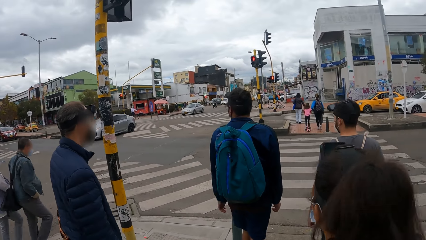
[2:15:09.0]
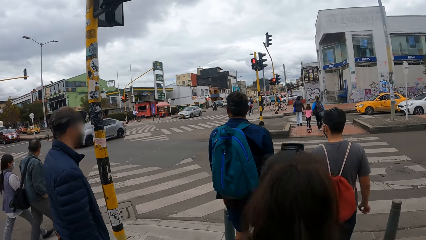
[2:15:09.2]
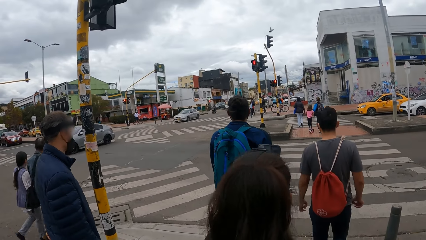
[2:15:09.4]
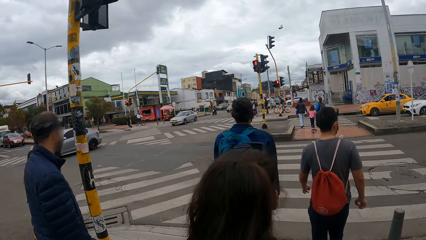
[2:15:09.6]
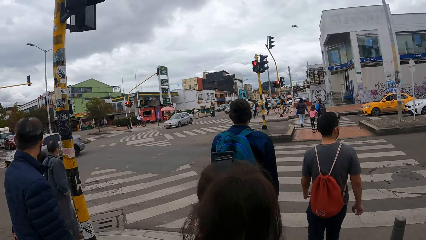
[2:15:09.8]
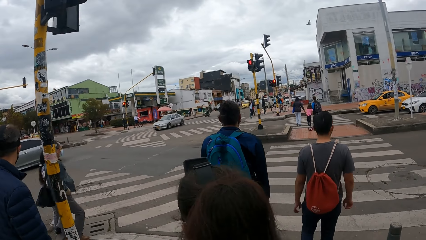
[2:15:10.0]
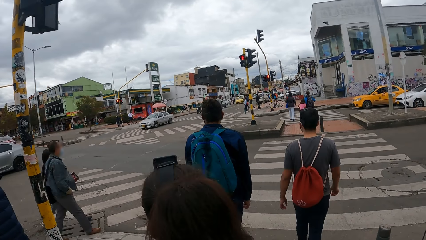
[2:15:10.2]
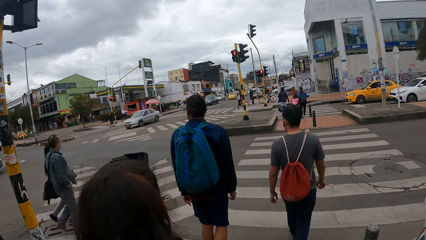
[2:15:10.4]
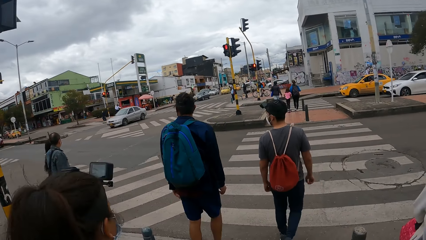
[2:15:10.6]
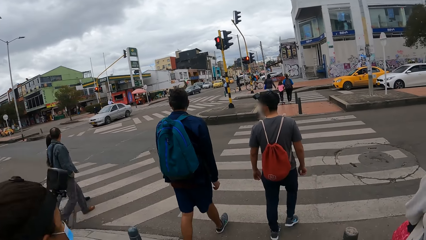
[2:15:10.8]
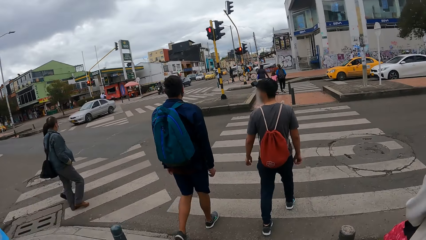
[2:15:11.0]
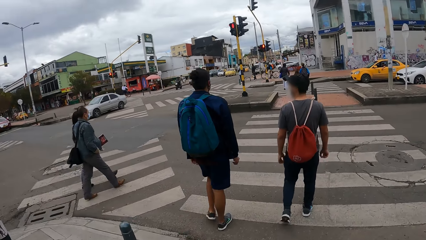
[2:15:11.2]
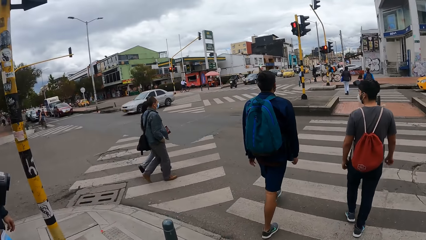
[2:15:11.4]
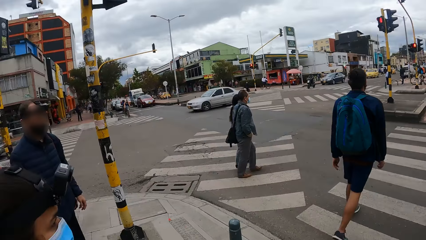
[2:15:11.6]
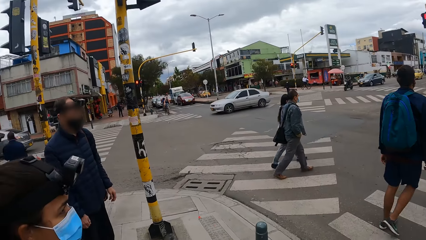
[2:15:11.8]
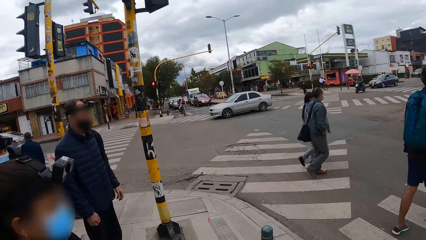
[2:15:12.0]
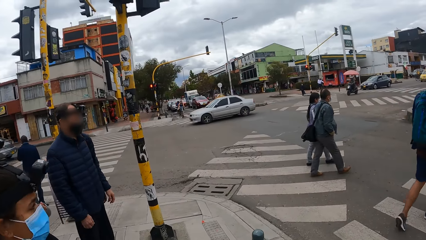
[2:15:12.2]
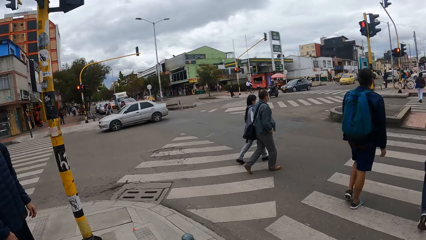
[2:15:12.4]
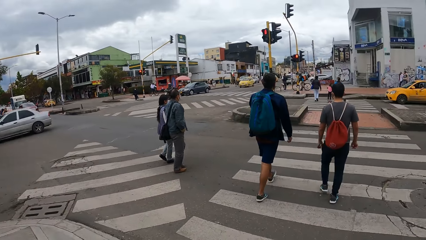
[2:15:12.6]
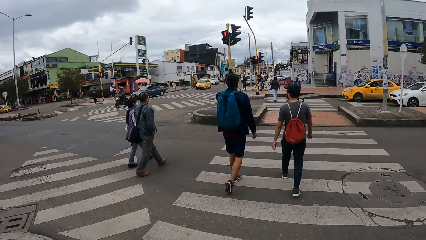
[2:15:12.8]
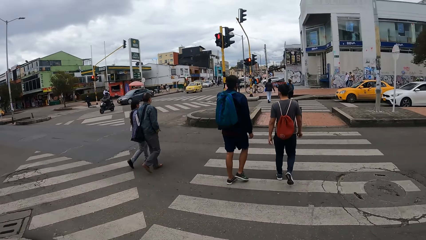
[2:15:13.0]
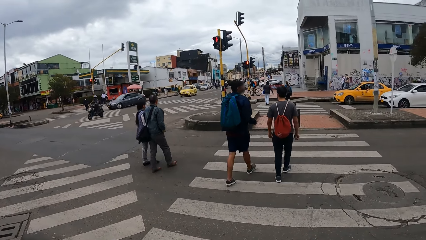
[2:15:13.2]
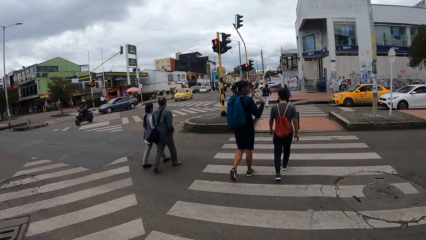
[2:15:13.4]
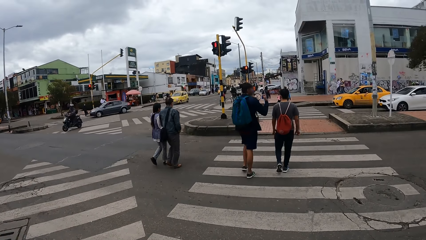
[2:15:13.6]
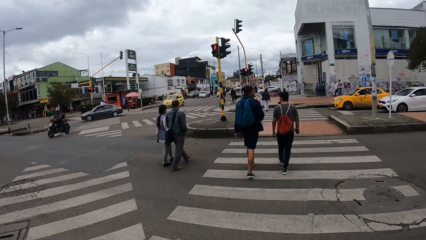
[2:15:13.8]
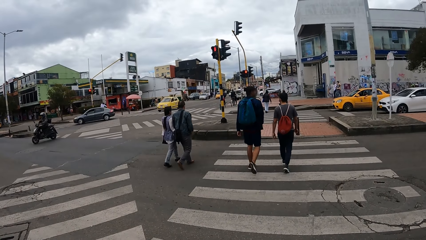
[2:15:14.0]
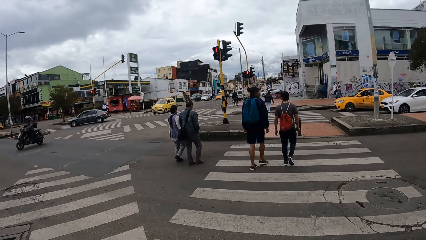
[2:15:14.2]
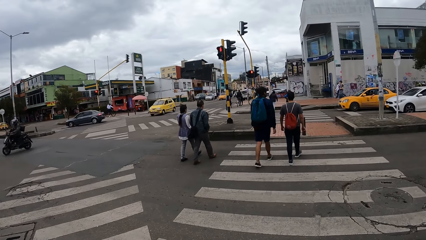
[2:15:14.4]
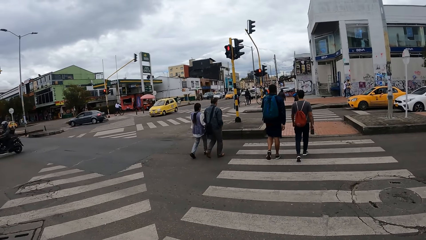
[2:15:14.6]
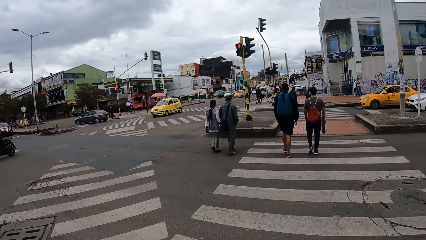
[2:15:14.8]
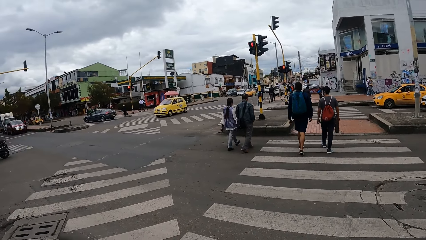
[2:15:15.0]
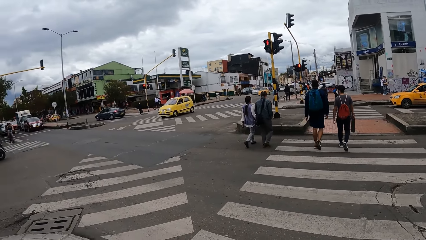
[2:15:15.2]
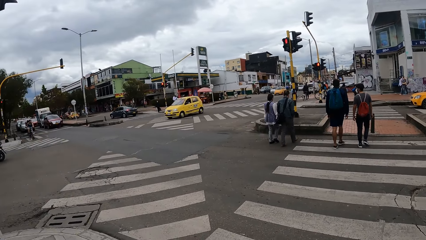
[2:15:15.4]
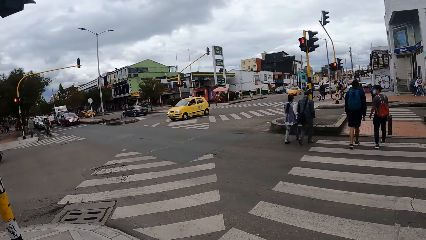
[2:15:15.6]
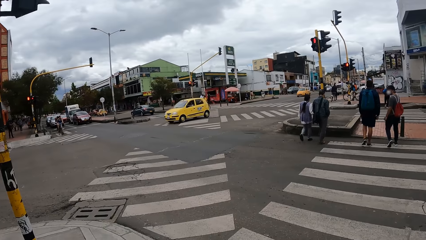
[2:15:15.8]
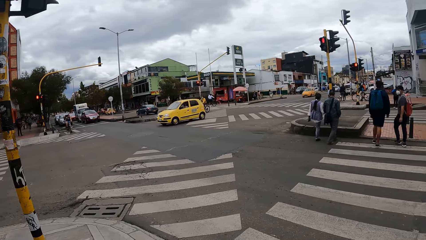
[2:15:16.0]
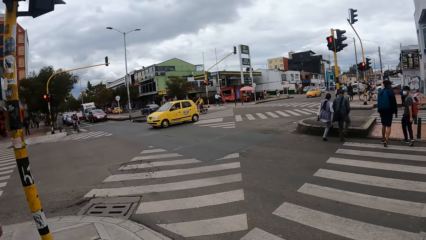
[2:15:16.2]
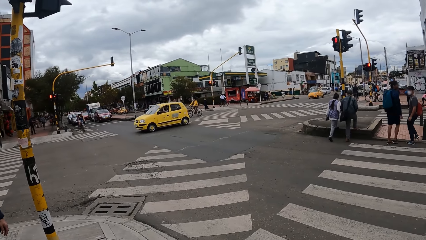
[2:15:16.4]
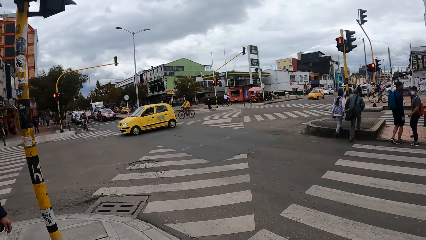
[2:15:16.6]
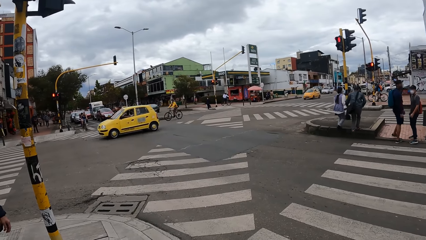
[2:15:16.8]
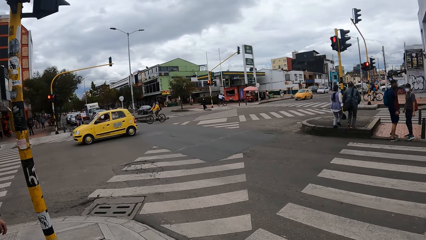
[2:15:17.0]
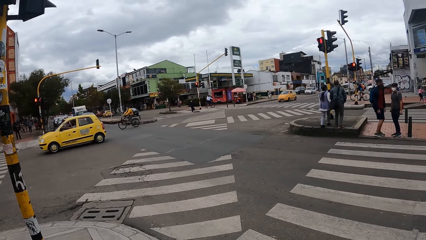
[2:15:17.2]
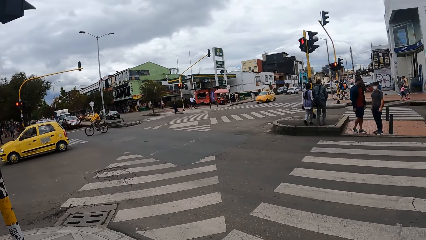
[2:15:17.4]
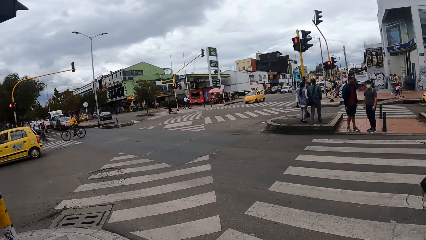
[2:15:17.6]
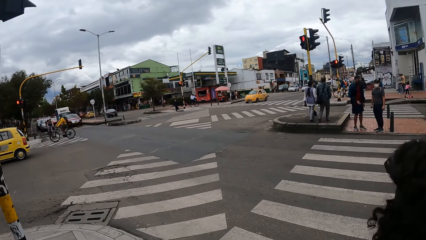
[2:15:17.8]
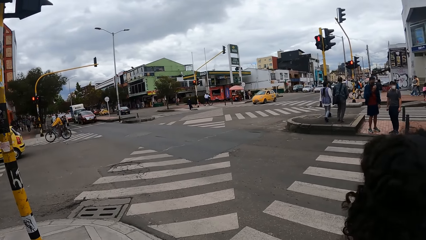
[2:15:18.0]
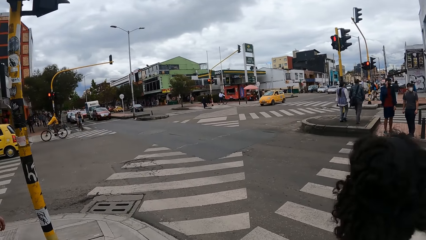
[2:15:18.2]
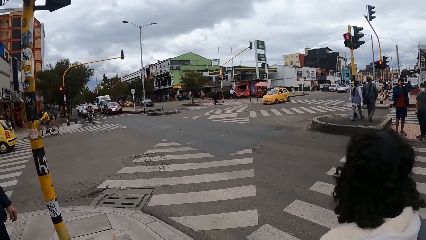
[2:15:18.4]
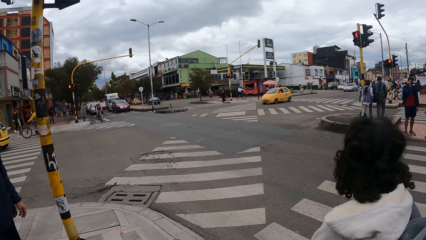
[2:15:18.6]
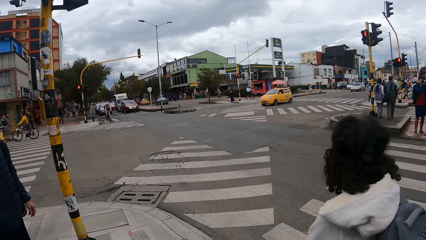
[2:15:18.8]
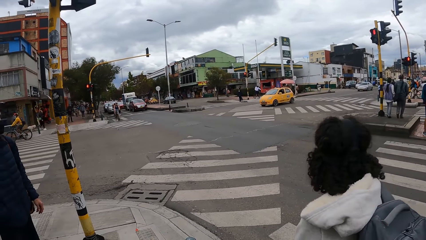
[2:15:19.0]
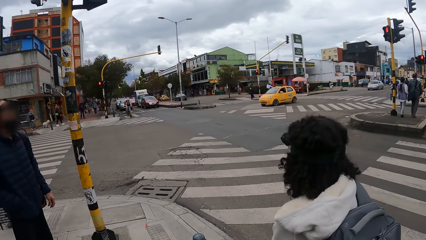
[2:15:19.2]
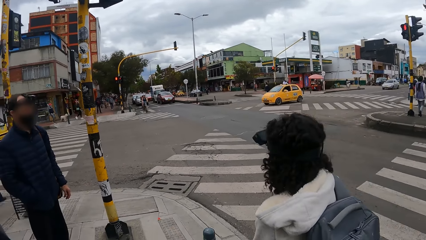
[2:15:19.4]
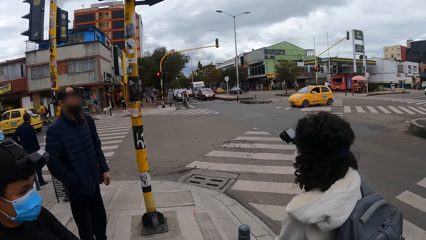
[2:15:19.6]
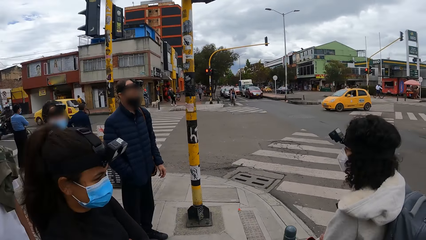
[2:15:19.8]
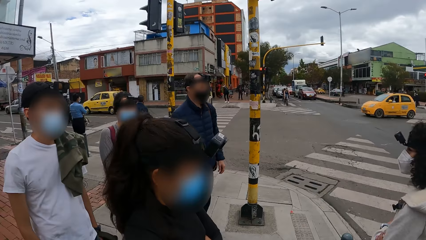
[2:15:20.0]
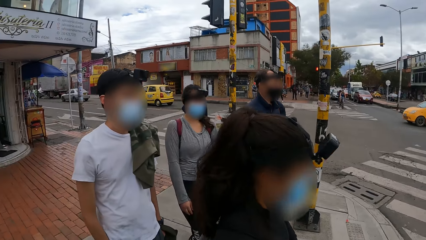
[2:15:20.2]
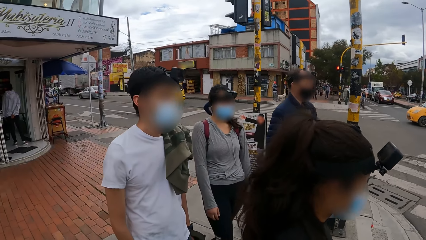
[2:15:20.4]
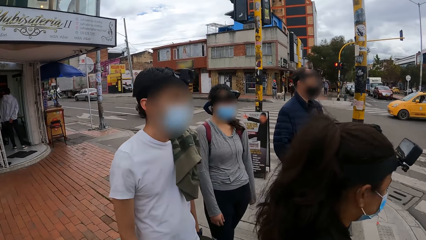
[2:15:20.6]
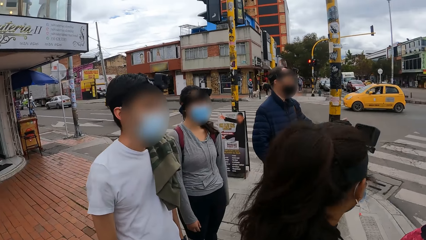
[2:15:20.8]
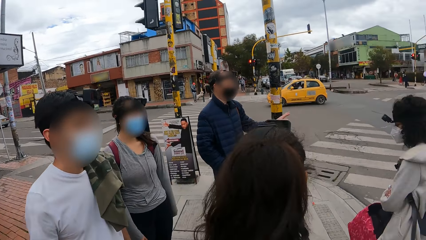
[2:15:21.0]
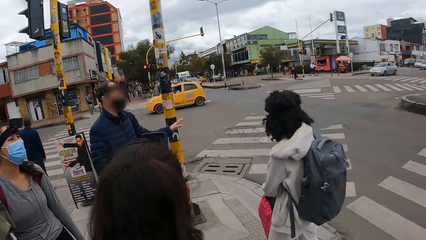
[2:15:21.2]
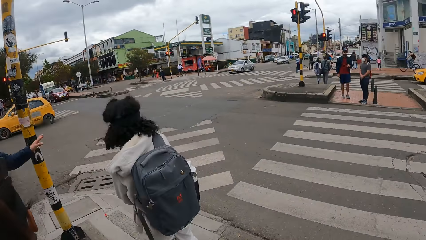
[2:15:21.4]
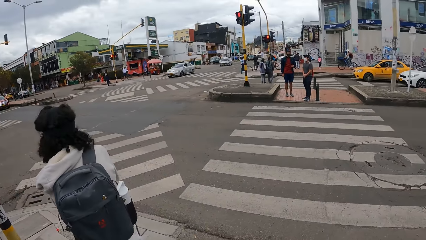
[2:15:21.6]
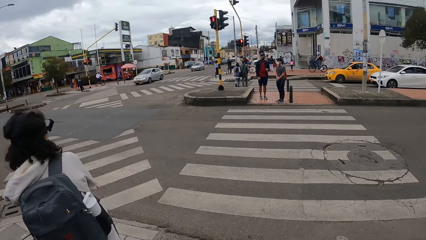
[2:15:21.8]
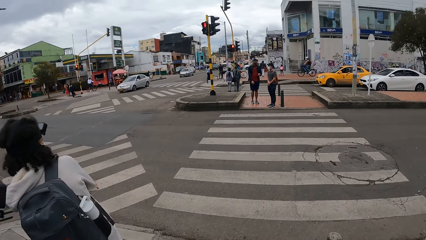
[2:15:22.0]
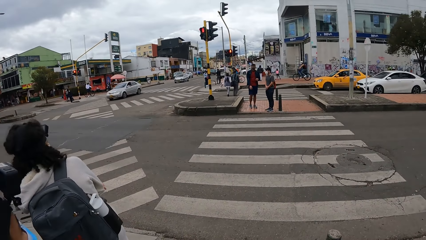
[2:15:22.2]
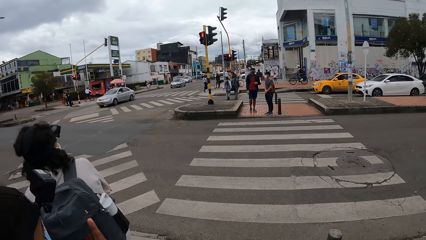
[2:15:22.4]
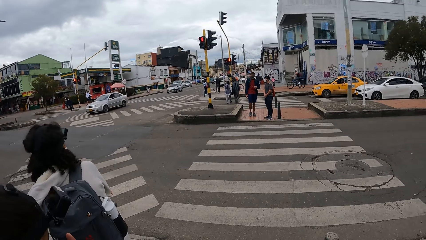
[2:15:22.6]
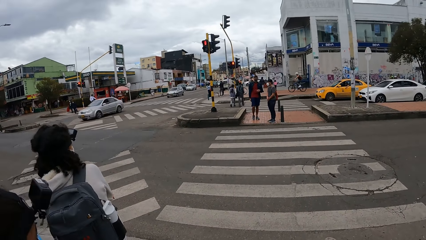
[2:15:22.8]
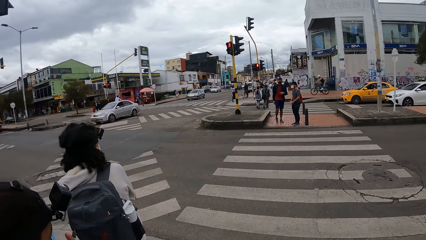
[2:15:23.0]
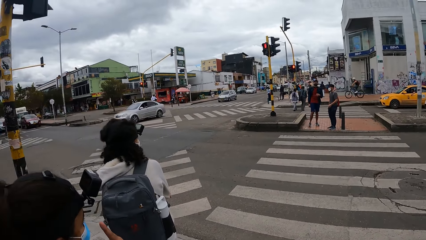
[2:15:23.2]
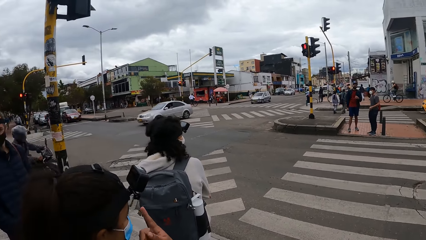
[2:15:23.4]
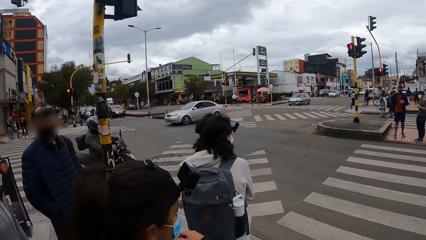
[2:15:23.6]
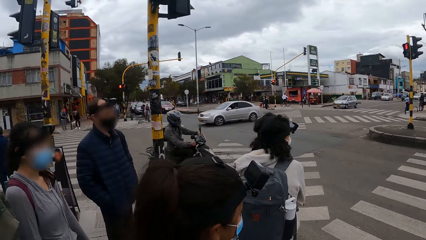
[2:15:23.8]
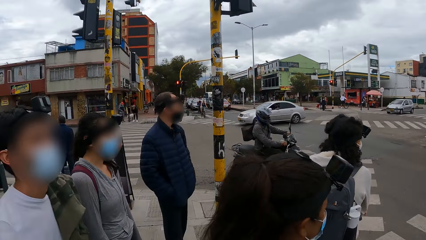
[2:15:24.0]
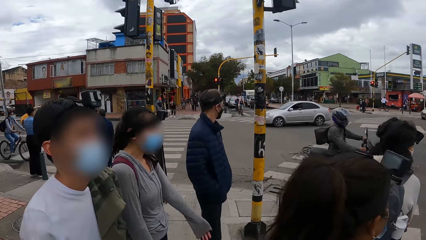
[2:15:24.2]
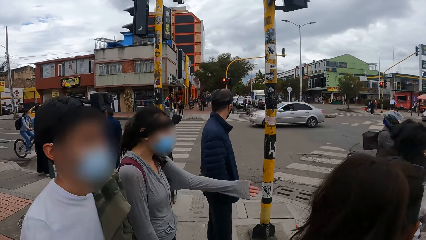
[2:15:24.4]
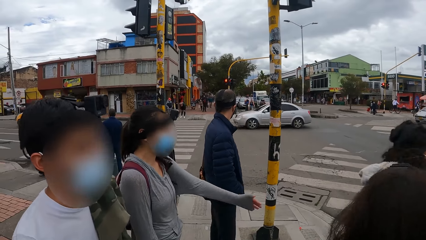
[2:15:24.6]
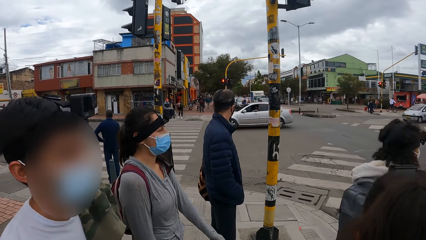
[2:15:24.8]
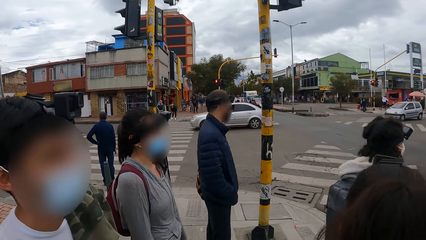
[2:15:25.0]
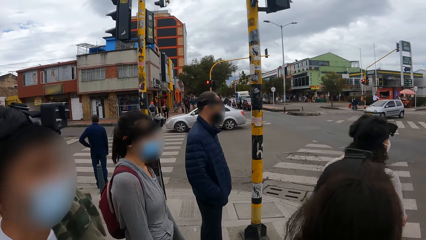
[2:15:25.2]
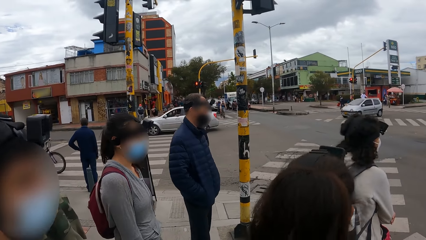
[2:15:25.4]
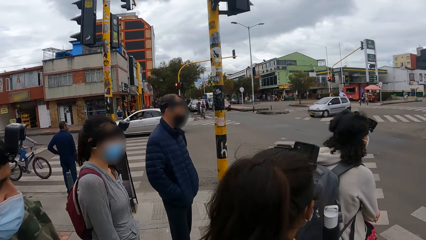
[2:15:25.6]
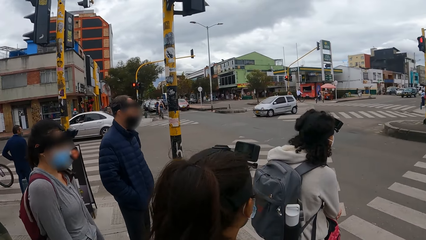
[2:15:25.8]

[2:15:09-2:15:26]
The camera wearer crosses the road with the team. They look along the road.
